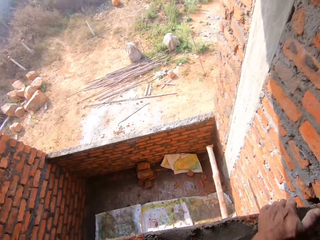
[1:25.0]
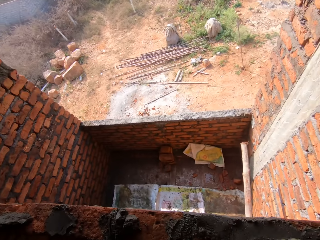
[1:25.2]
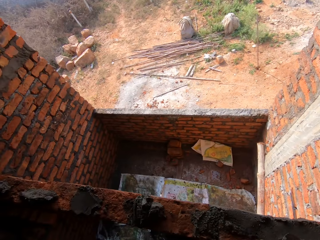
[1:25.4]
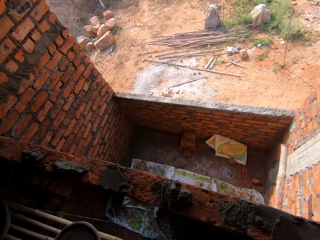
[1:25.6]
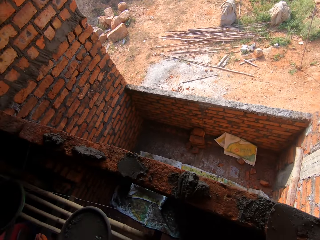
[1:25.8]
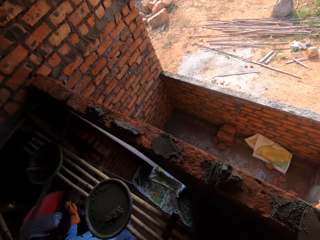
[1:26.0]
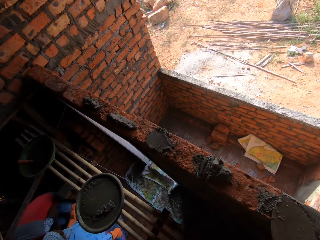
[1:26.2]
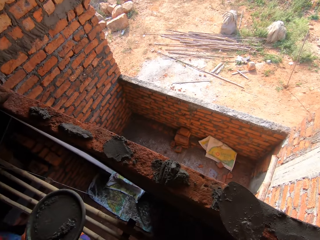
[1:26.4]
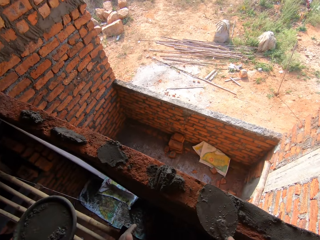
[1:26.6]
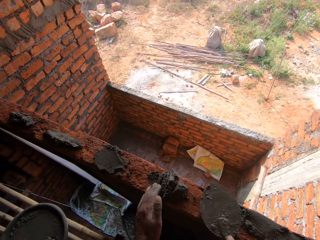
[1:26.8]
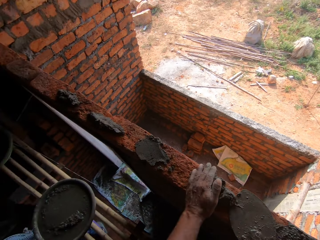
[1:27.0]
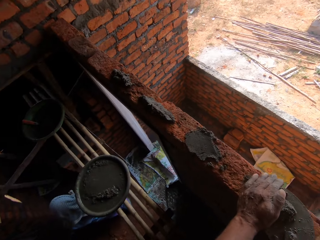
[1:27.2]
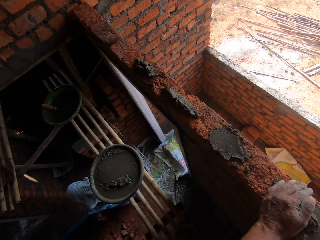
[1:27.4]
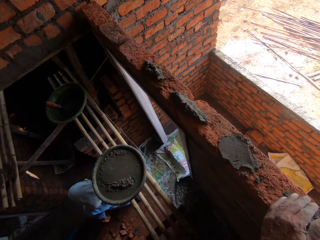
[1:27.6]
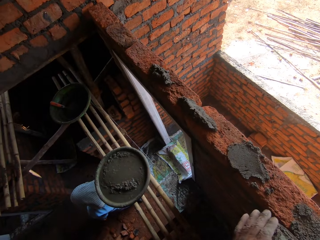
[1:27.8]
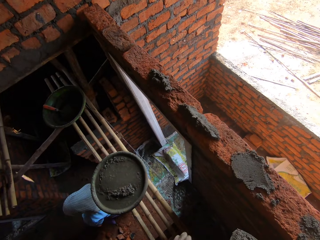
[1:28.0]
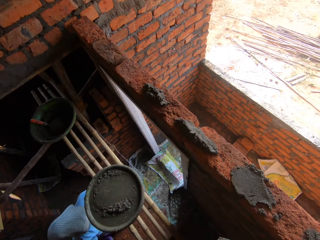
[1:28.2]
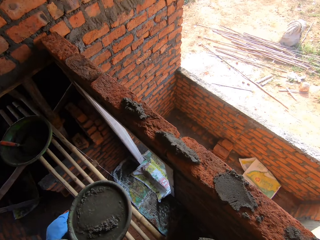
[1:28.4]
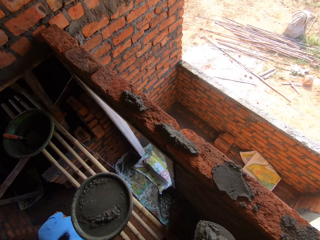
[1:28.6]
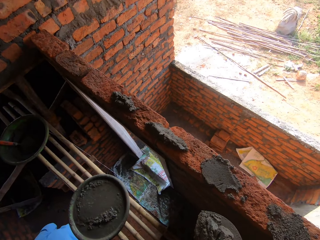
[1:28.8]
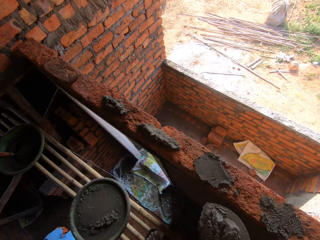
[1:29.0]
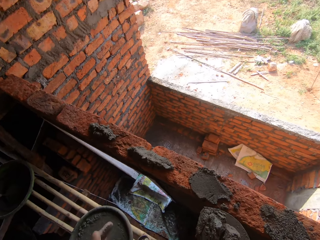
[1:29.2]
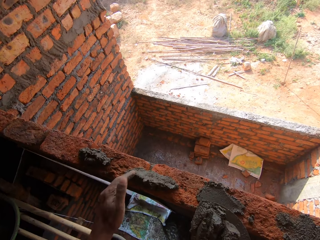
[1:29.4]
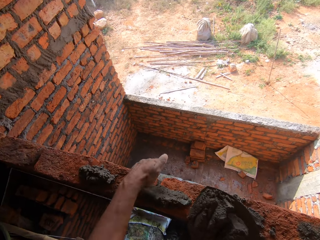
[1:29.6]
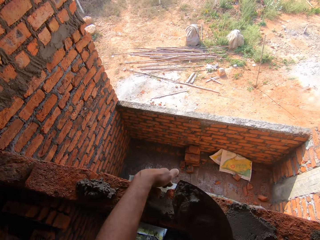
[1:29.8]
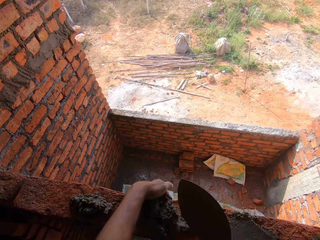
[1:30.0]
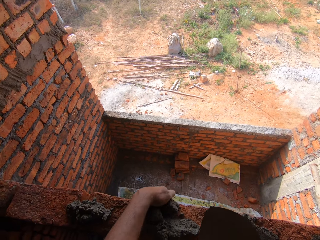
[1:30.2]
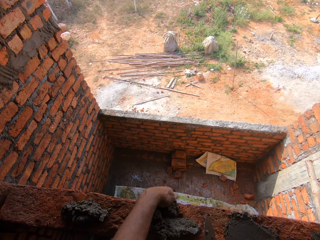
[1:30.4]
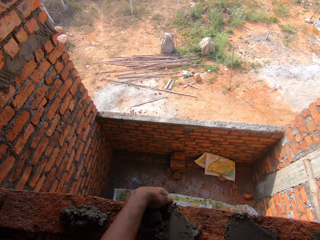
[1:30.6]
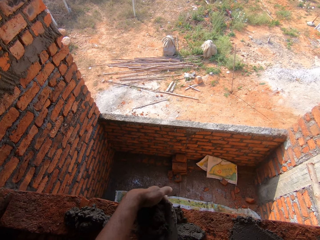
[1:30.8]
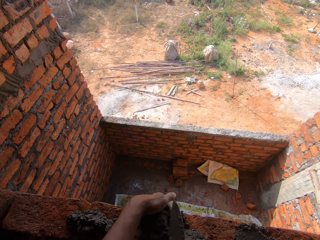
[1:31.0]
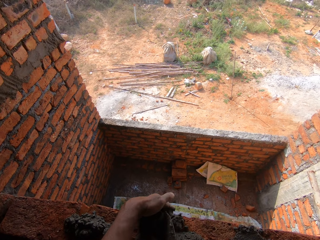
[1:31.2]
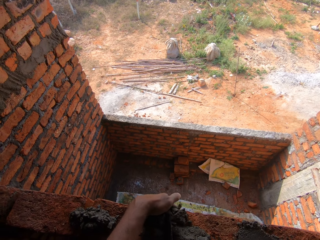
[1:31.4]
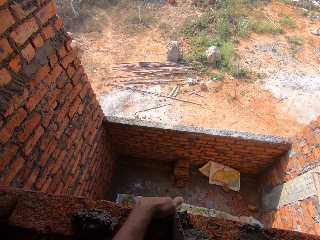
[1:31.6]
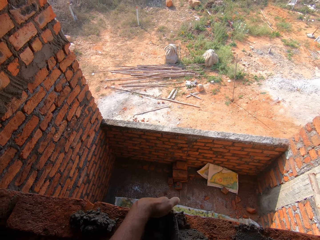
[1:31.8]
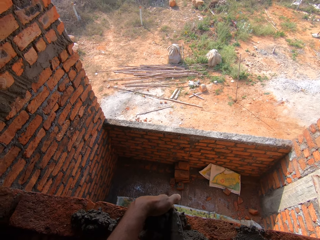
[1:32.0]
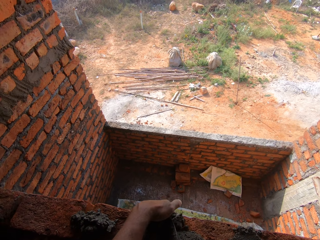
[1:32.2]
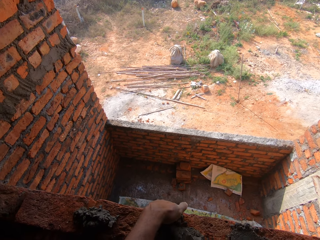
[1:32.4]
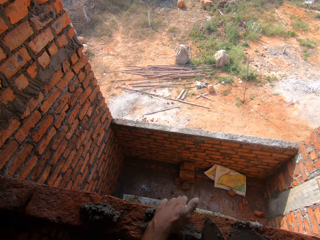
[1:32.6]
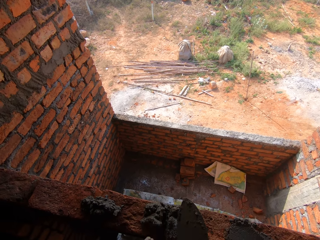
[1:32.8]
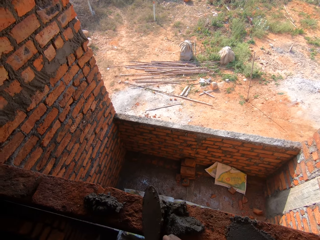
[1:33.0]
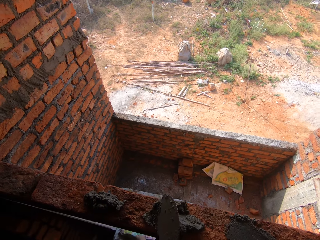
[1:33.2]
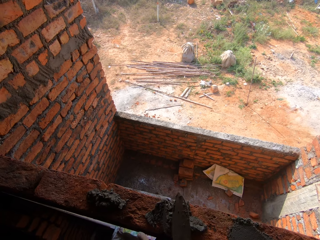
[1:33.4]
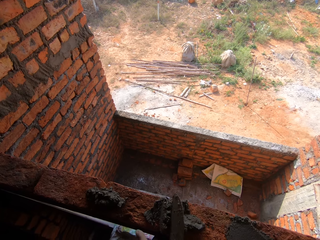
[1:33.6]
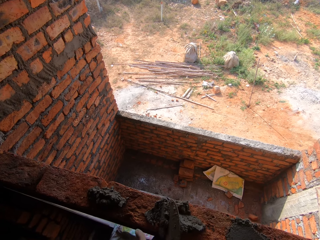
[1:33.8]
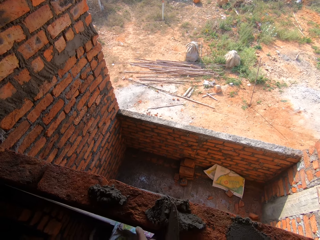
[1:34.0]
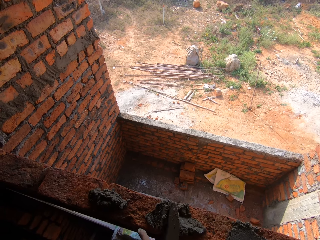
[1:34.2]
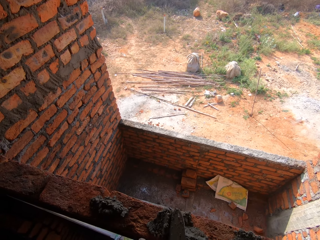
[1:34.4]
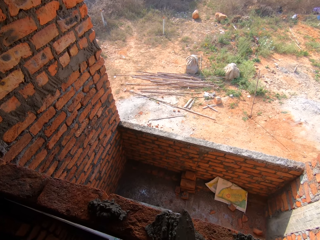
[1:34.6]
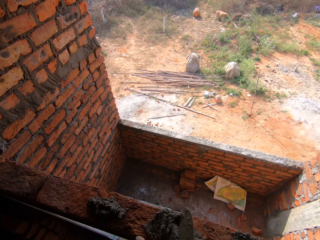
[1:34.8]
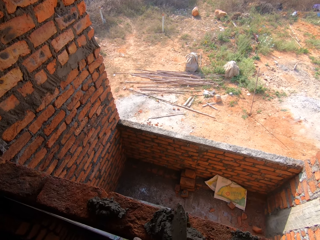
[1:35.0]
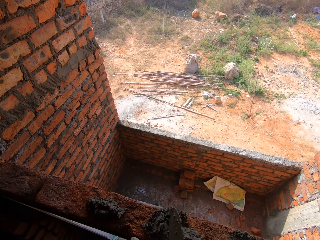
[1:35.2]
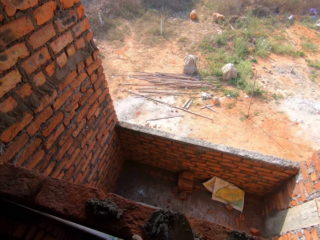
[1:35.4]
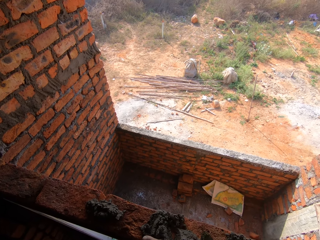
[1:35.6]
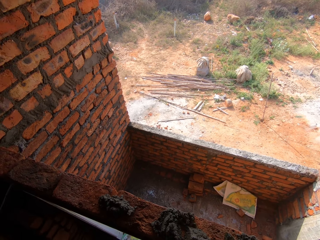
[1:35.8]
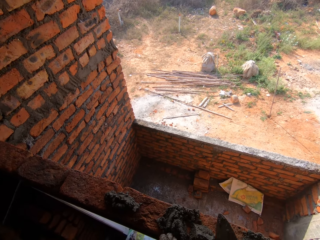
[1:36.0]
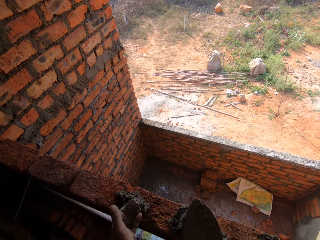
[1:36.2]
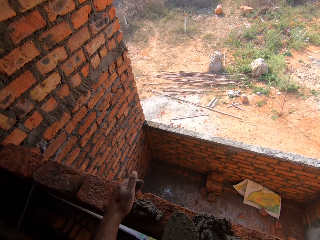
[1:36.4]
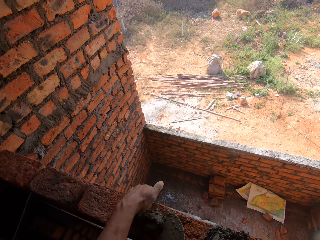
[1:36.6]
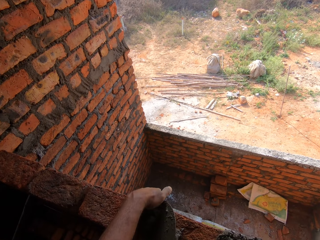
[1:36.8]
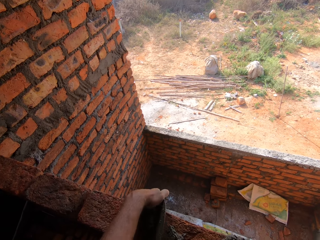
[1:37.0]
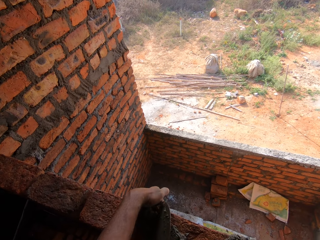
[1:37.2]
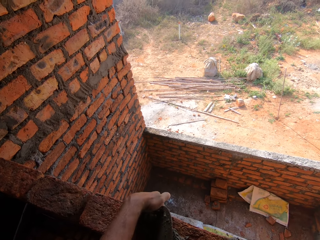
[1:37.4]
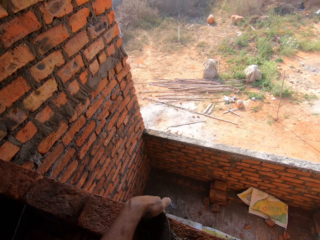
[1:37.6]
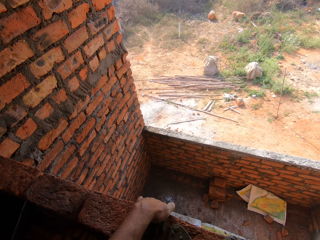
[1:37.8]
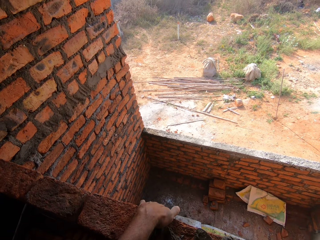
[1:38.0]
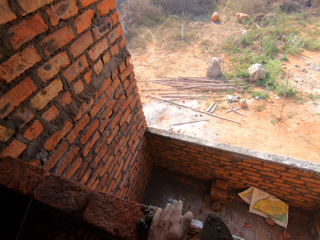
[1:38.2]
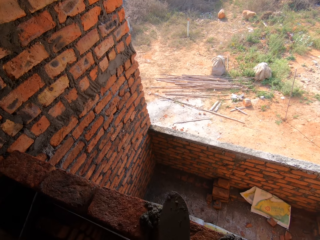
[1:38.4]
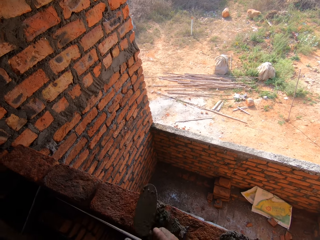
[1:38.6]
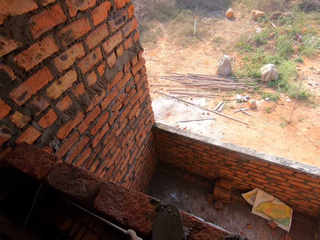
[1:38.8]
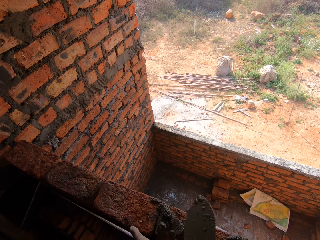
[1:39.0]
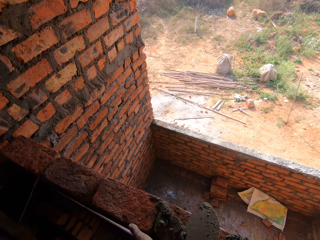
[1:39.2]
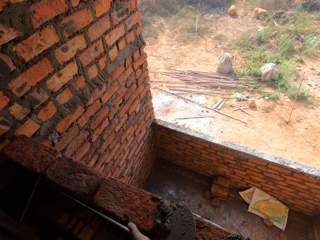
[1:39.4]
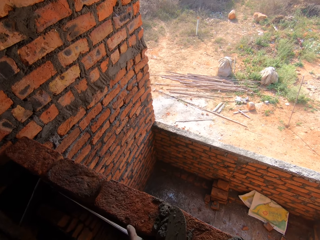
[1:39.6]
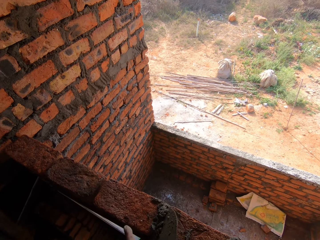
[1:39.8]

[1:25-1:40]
The camera wearer smears the concrete with the trowel. They look around, scoop cement, stretch the hand, and walk around. They stretch the hand, place concrete on the bricks, and cement a wall. They fill the concrete with the trowel. They converse with a man. They fill the concrete with the trowel again and stretch the hand.

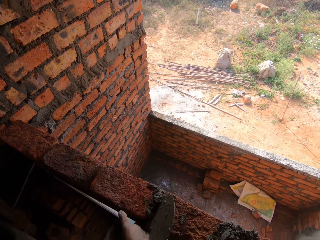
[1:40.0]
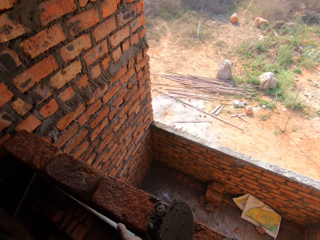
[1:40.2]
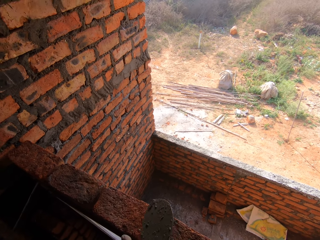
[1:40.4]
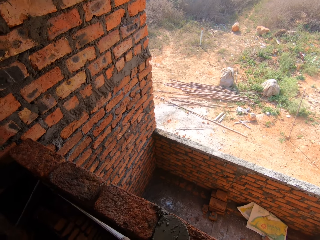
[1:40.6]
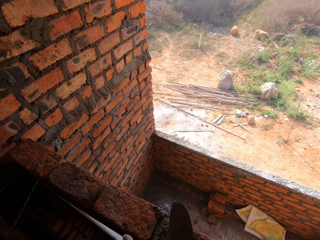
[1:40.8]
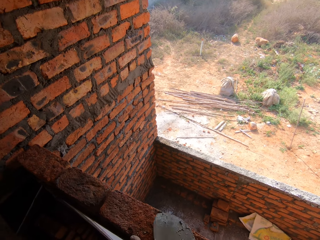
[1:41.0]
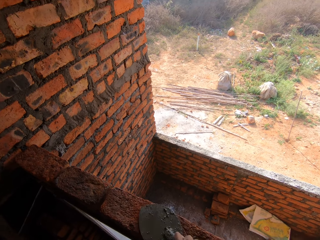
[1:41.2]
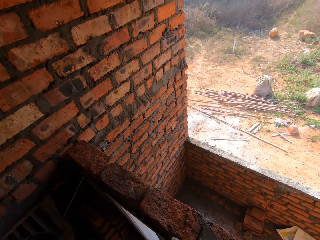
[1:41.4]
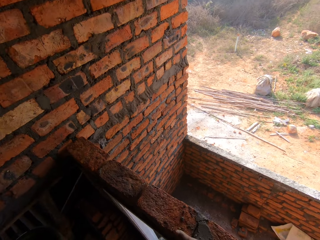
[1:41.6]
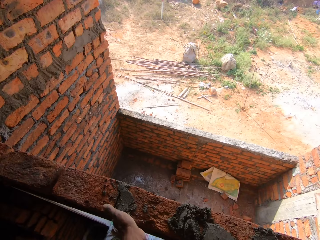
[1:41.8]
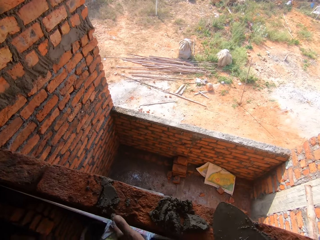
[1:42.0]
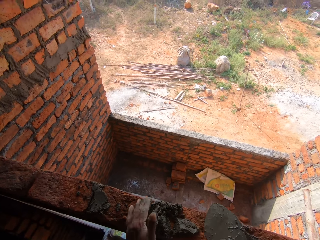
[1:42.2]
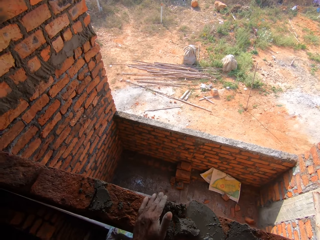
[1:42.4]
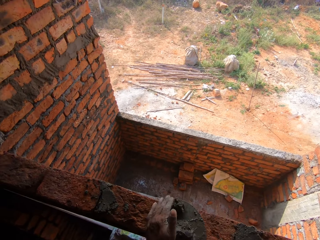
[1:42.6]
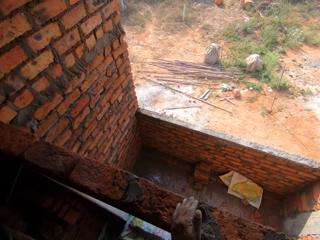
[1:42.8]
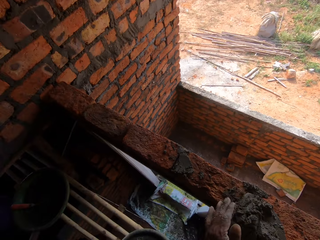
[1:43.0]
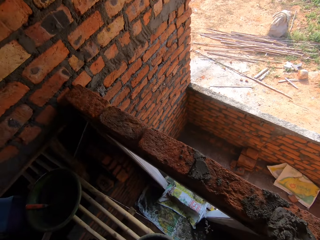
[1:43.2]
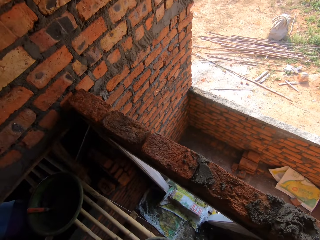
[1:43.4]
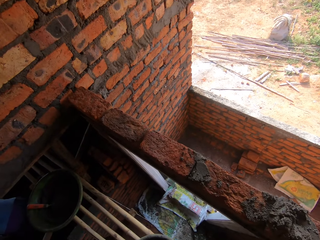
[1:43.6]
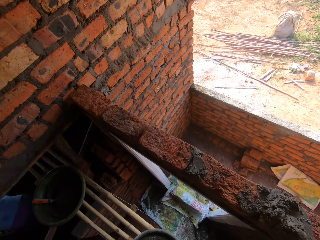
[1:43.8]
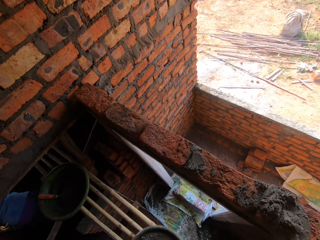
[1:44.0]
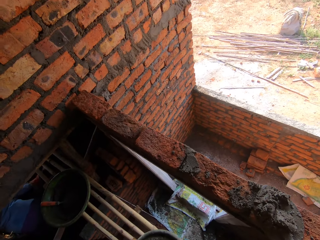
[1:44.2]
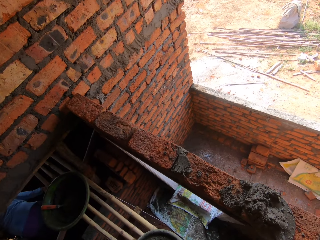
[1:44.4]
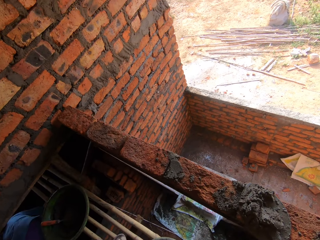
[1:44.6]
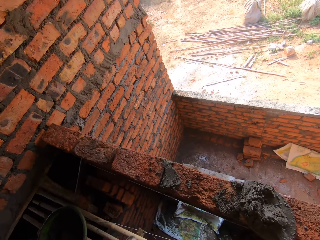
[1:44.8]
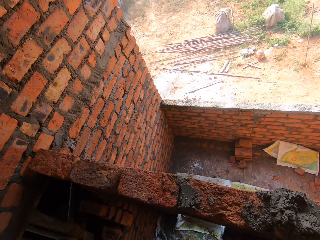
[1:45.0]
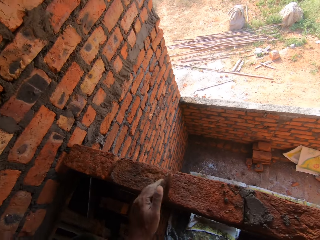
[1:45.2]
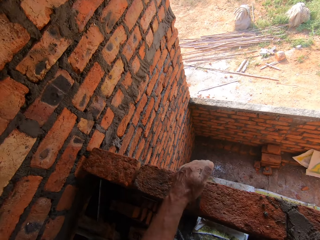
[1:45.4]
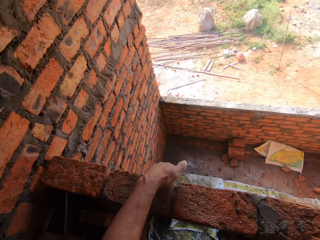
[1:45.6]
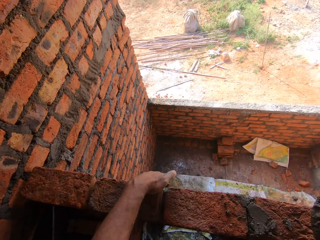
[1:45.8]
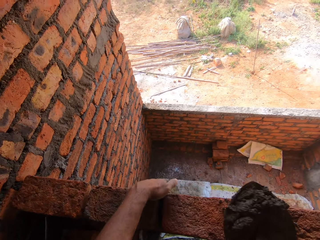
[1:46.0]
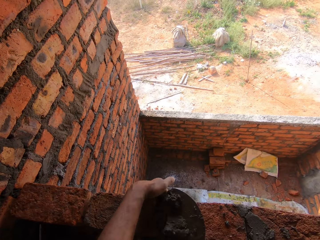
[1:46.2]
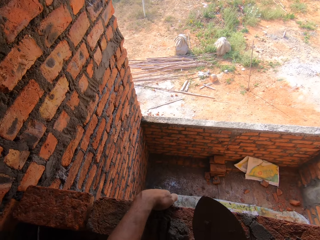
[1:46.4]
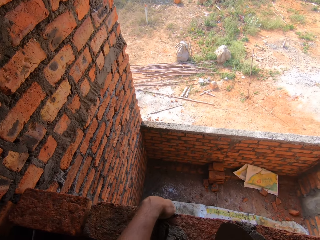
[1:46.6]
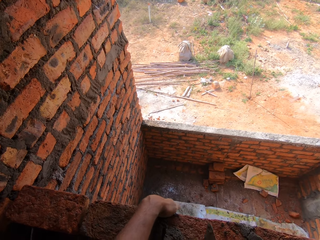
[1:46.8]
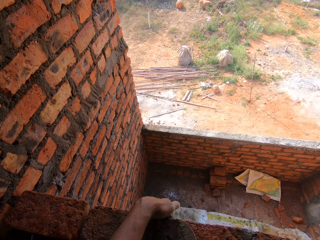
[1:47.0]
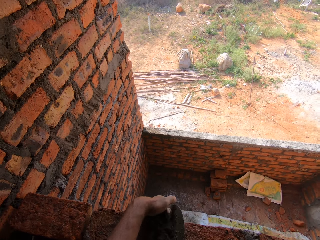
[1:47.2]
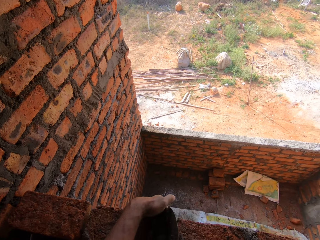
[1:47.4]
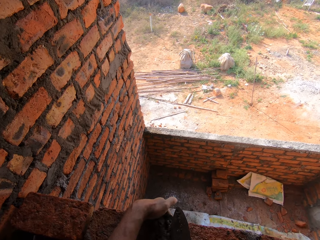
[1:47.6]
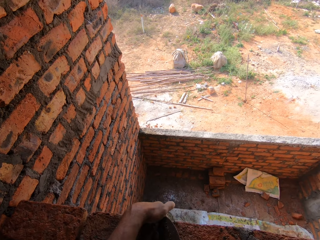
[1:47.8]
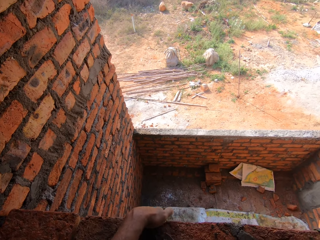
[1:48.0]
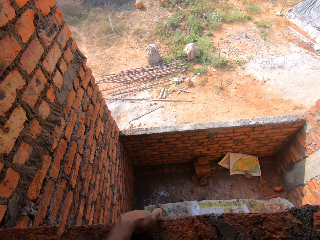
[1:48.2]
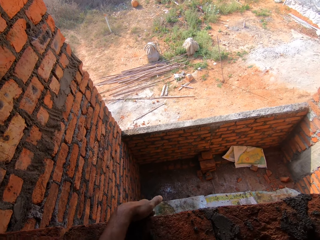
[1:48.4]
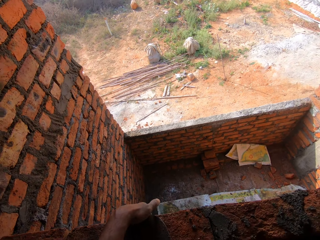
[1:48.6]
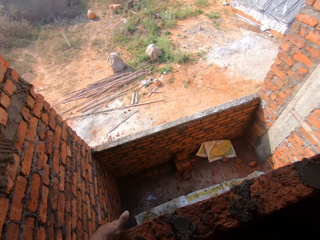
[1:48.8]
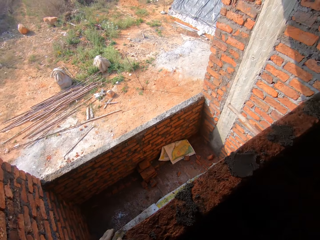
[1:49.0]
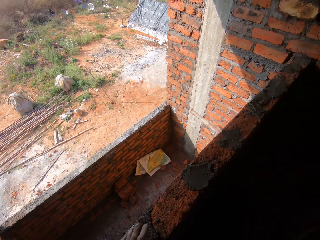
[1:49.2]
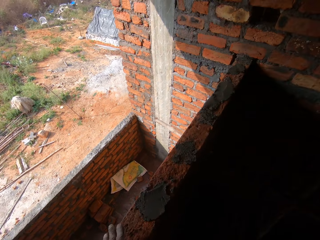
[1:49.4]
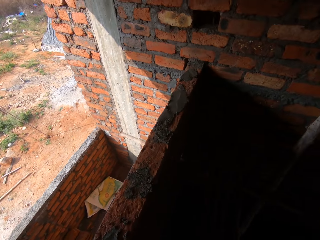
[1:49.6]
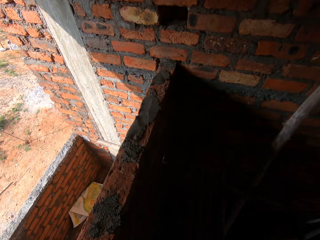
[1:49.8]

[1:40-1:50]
The camera wearer scoops cement. They fill the concrete with the trowel and stretch the hand. They stretch the hand again. They cement a wall and place concrete on the bricks. They fill the concrete with the trowel and move around.
